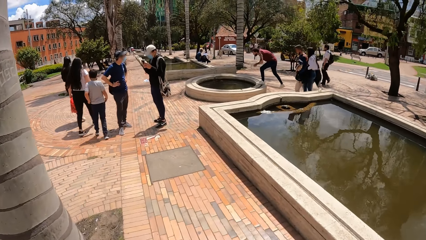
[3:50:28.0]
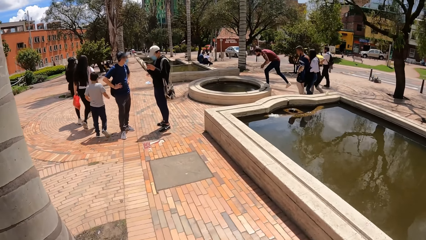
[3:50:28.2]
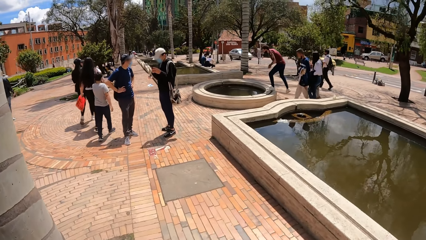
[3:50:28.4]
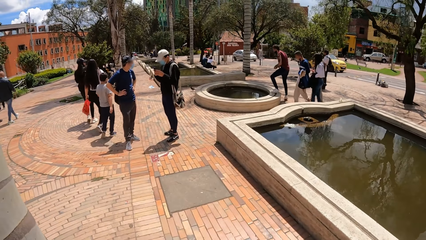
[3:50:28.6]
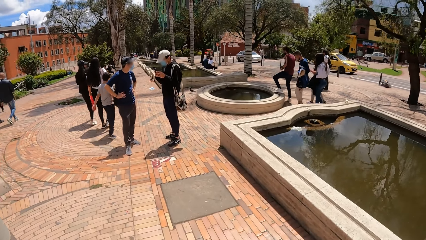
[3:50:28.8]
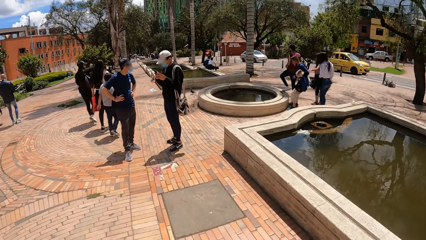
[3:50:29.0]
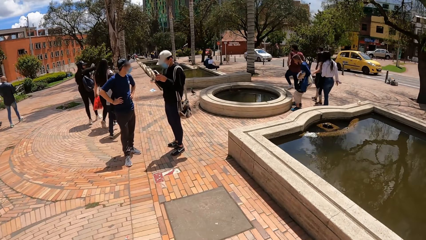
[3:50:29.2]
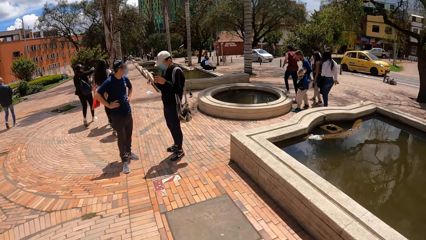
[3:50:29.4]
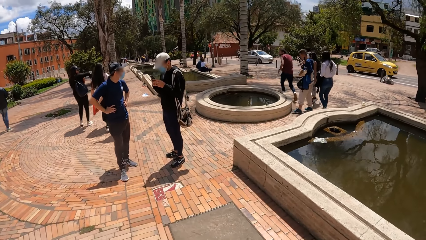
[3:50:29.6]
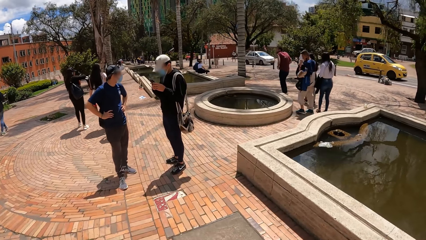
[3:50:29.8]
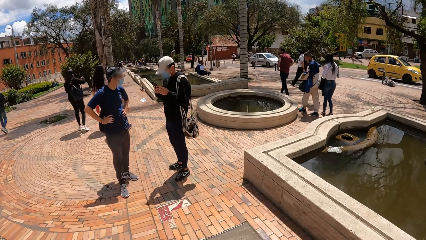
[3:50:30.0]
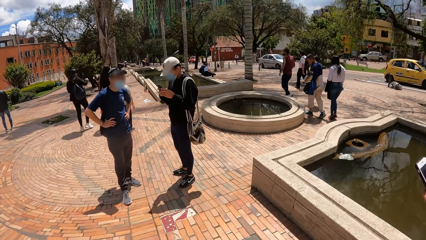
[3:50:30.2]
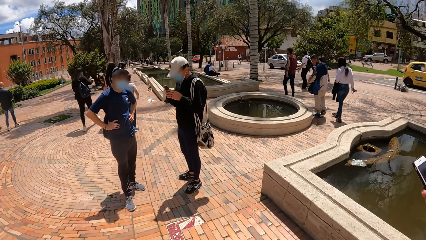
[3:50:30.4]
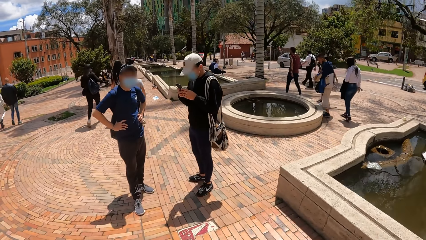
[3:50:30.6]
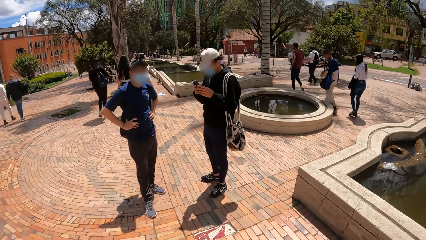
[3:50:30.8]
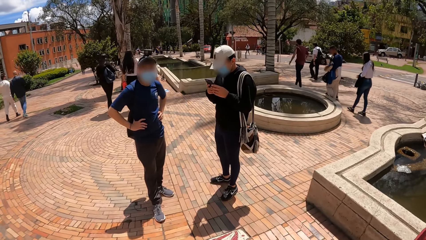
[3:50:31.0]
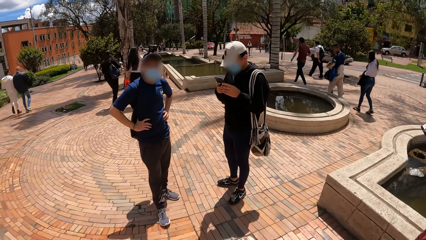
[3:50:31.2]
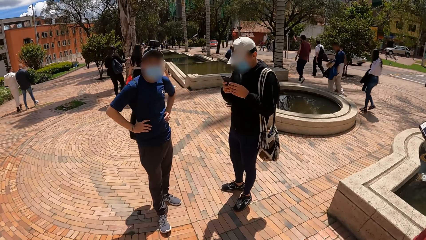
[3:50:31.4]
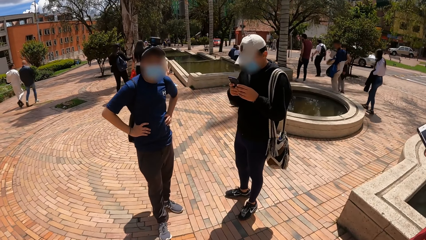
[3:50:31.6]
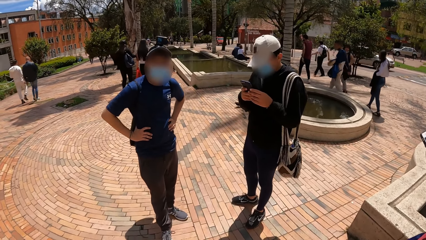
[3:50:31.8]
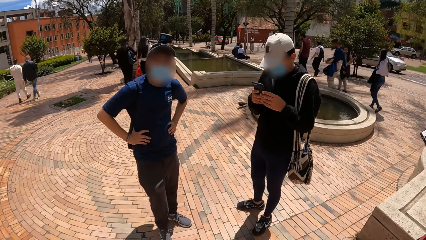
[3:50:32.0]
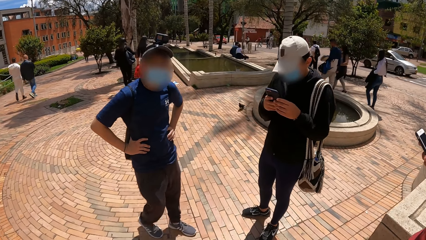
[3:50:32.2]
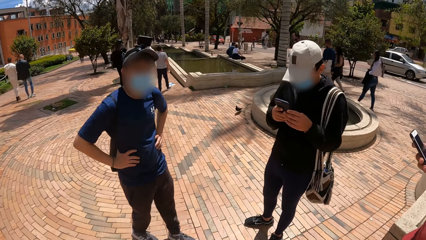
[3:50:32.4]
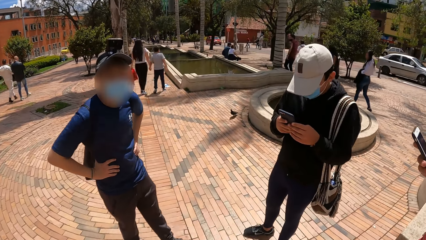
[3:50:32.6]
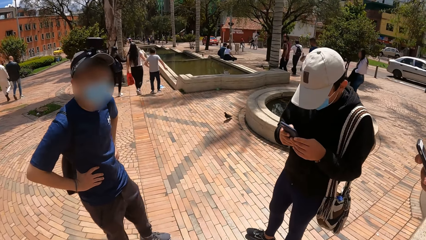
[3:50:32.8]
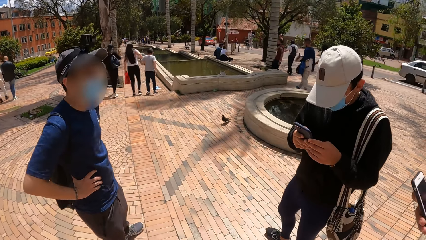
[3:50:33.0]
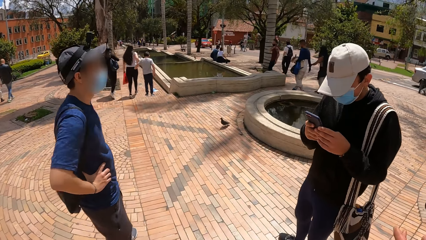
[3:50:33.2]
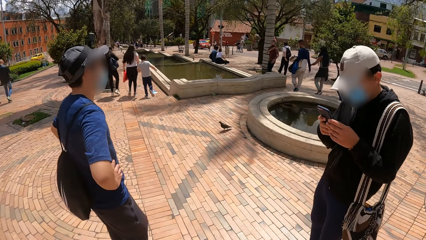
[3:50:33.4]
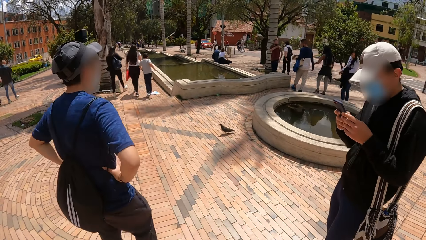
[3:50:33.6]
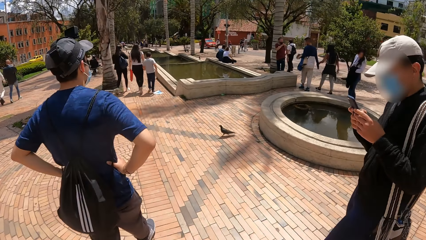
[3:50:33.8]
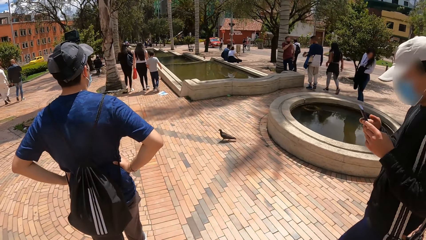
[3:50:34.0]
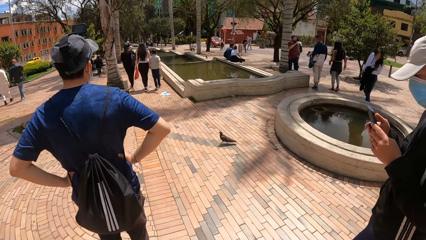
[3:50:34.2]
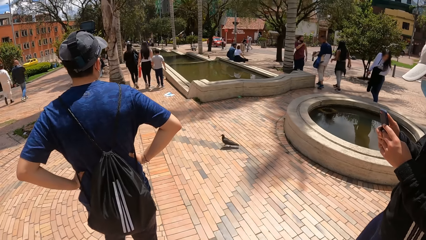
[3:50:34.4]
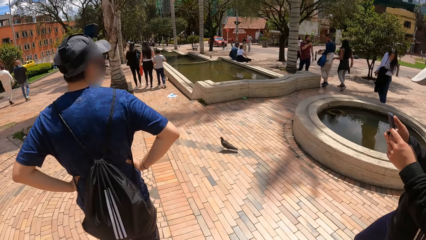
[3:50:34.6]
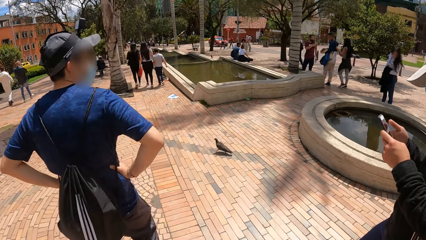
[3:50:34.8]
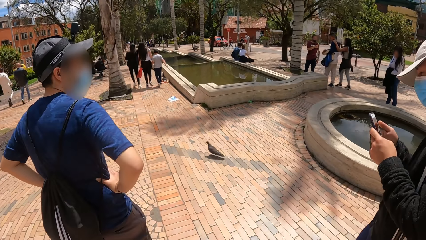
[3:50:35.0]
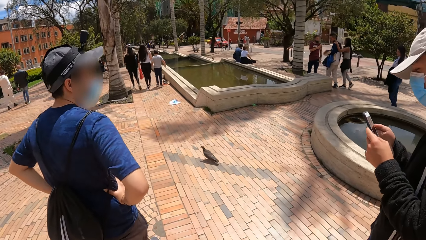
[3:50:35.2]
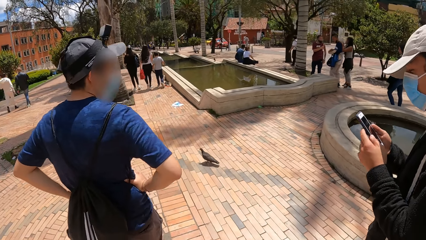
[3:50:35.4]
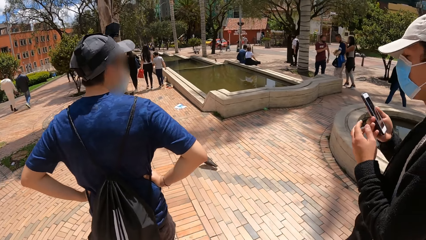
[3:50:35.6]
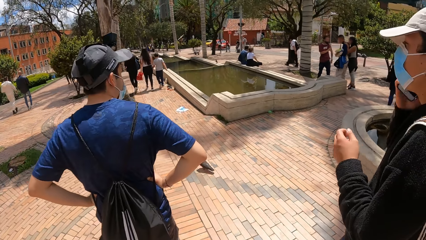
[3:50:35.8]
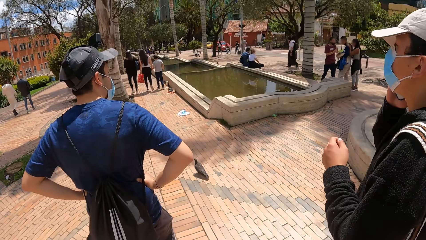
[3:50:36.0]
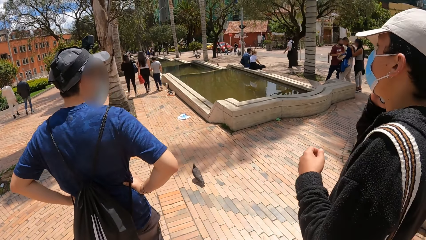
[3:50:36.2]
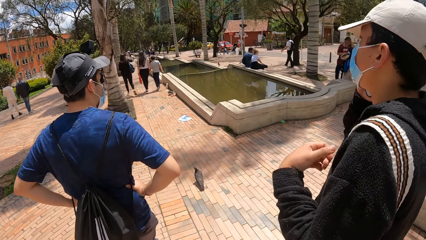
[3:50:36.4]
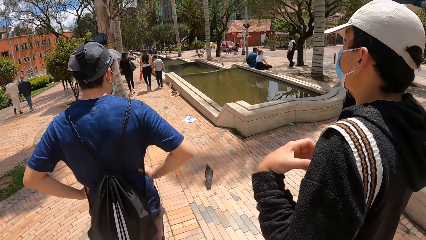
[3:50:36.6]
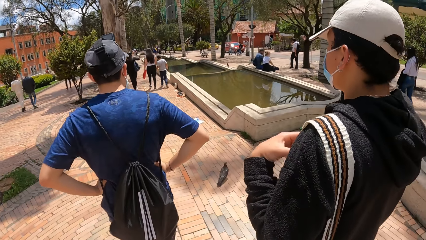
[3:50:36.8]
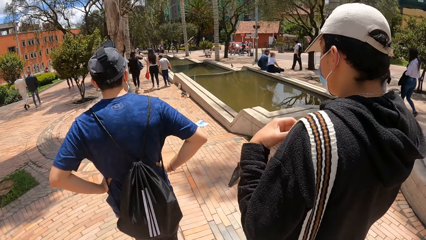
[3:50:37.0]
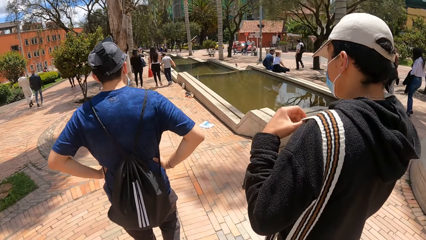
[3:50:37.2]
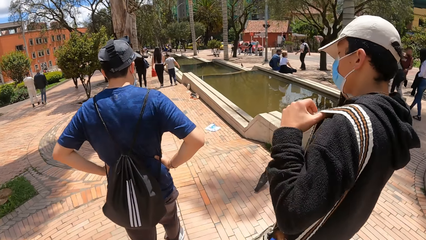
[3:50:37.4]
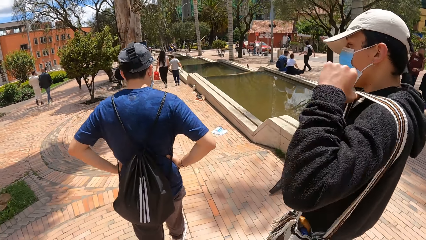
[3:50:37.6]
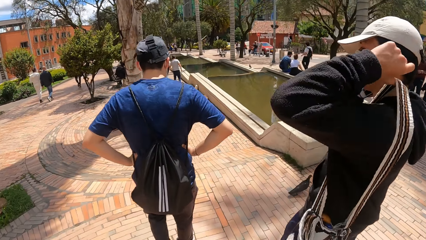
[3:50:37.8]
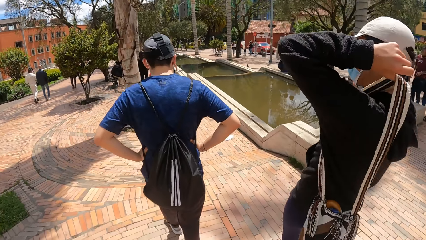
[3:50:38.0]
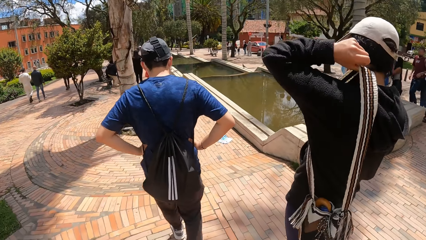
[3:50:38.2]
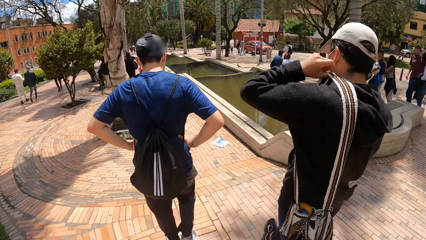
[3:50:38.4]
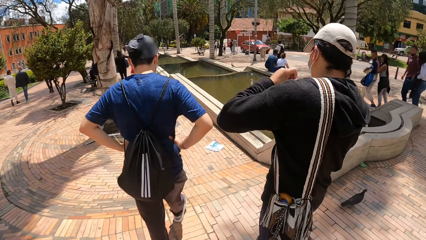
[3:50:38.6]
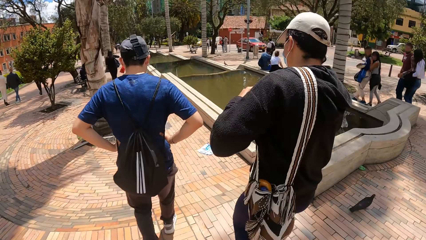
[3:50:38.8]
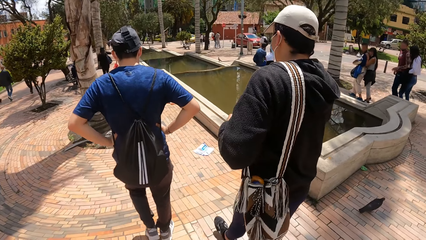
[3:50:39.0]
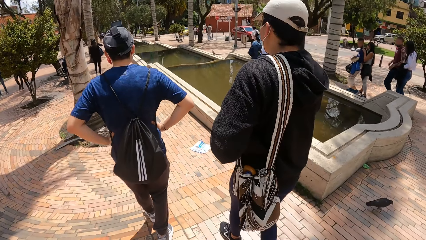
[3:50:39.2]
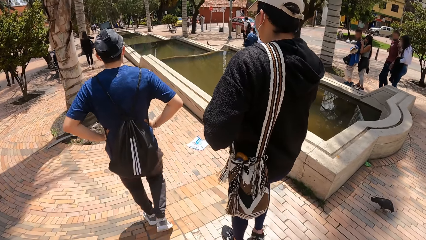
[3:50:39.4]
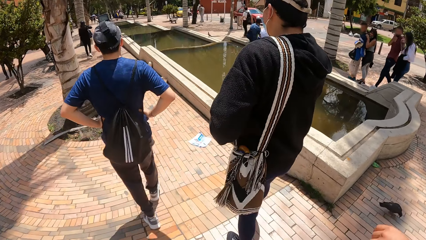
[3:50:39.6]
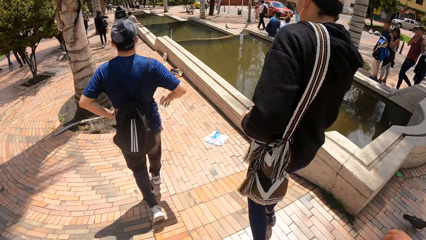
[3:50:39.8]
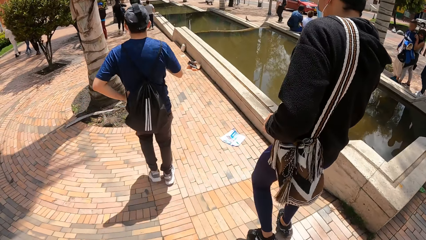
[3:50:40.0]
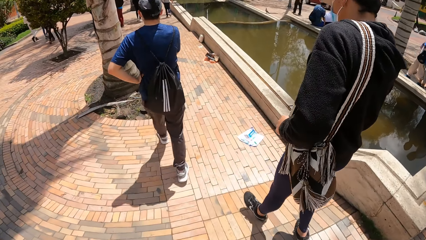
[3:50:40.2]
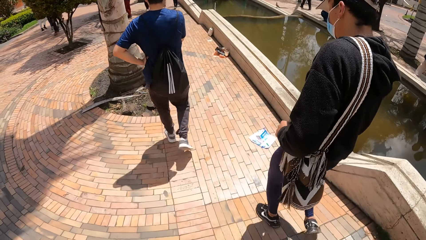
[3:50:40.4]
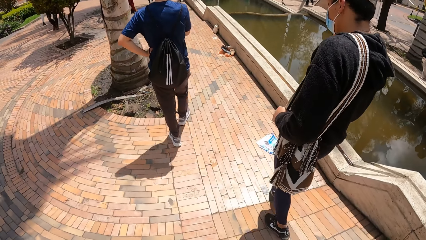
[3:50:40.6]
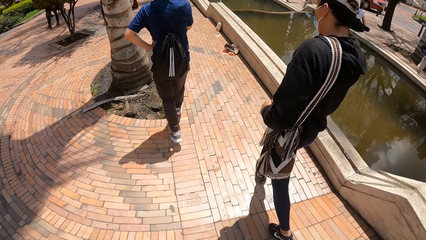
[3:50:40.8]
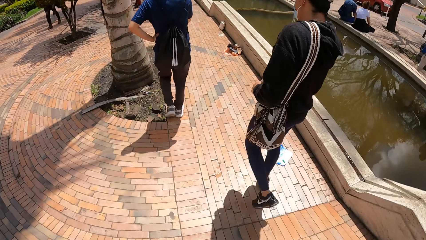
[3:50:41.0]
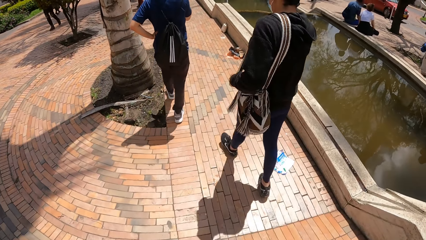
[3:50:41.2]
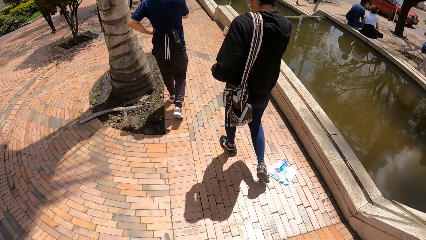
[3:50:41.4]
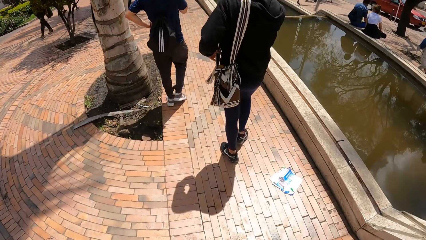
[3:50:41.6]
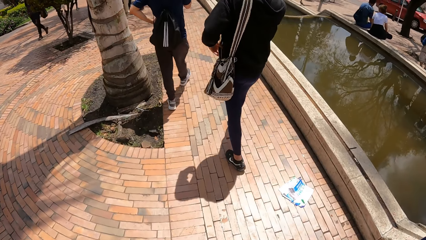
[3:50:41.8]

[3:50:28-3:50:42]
A man scrolls the phone. Another man walks along the walk way. The camera wearer walks on the road. The other man walks along the walk way again. The first man puts the phone to his right ear with his right hand, makes a call and adjusts a bag on his shoulder with his left hand. The camera wearer walks on the road.
